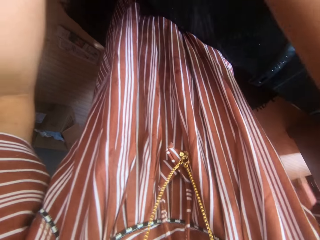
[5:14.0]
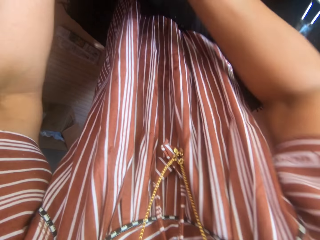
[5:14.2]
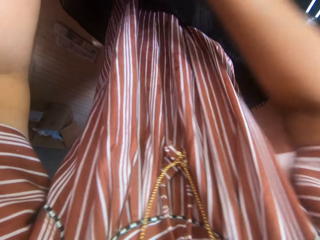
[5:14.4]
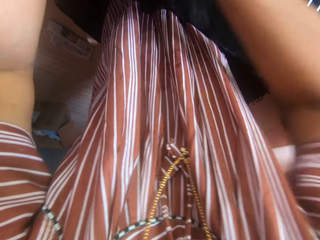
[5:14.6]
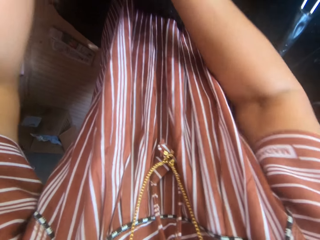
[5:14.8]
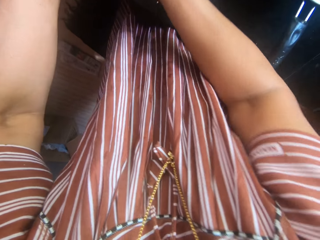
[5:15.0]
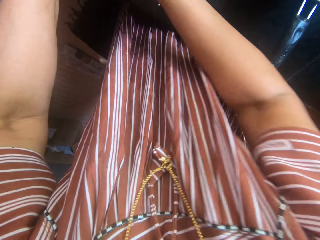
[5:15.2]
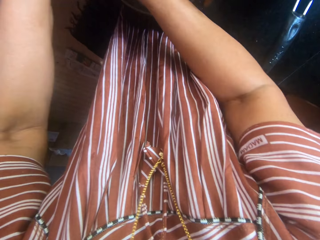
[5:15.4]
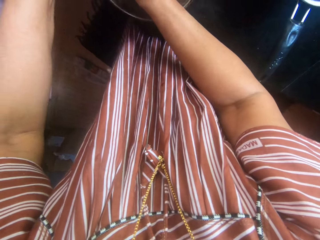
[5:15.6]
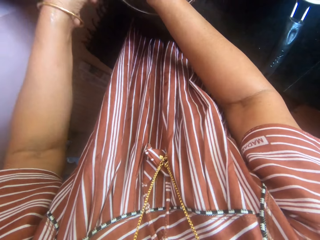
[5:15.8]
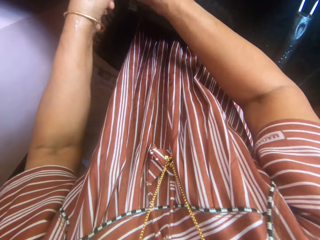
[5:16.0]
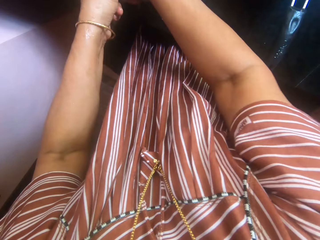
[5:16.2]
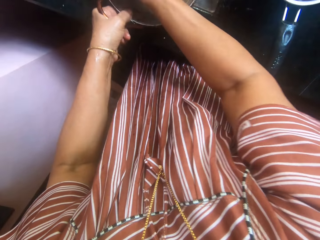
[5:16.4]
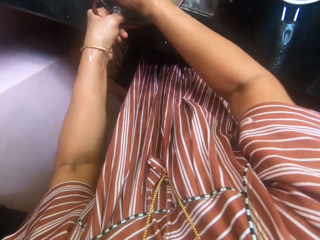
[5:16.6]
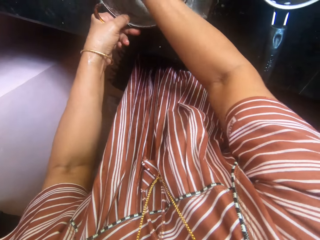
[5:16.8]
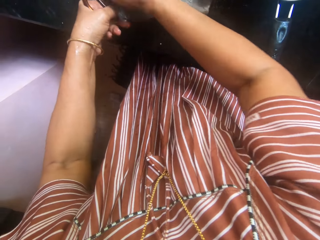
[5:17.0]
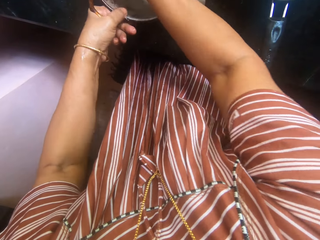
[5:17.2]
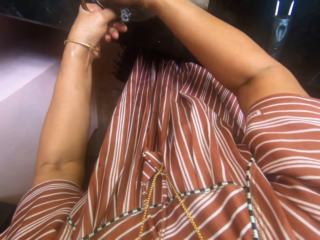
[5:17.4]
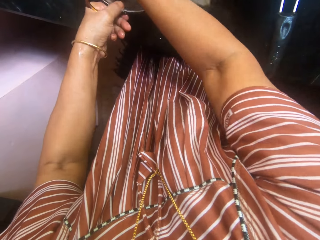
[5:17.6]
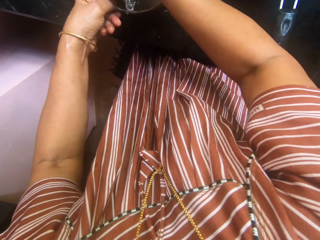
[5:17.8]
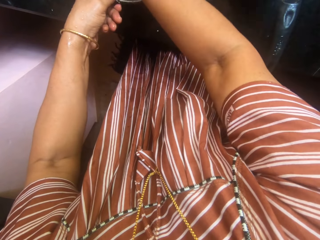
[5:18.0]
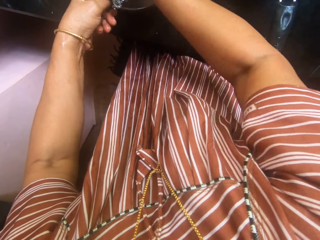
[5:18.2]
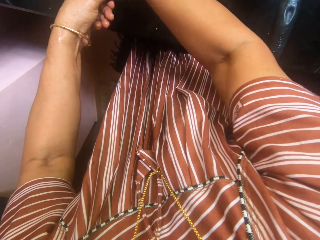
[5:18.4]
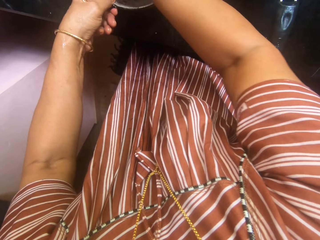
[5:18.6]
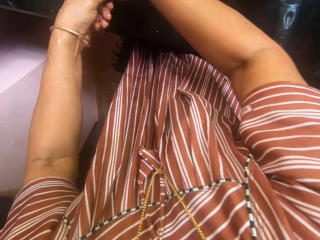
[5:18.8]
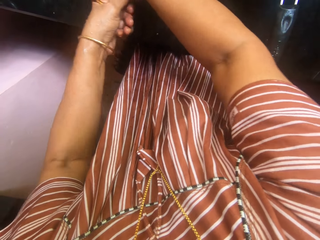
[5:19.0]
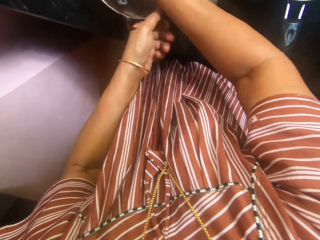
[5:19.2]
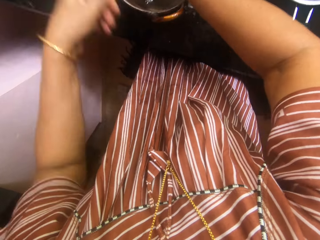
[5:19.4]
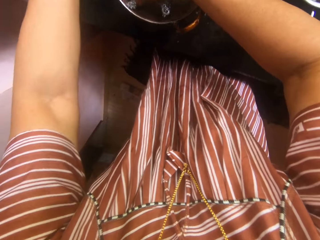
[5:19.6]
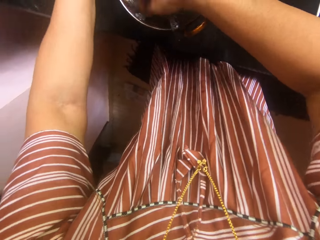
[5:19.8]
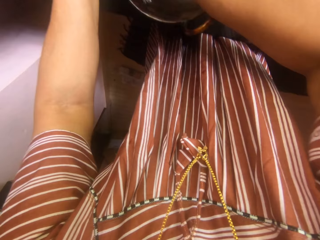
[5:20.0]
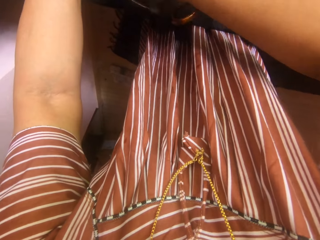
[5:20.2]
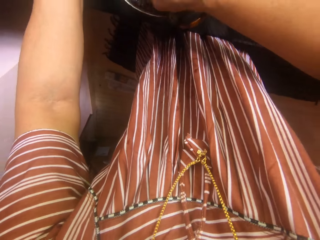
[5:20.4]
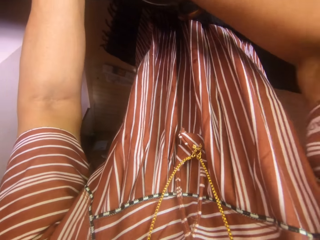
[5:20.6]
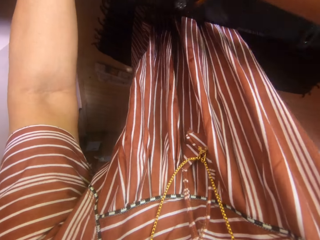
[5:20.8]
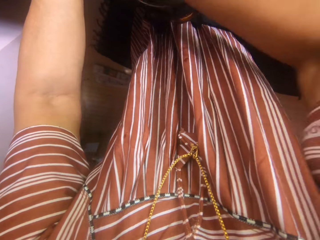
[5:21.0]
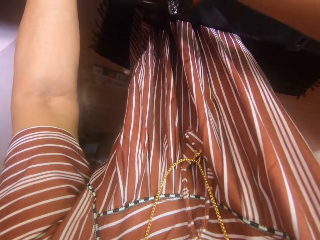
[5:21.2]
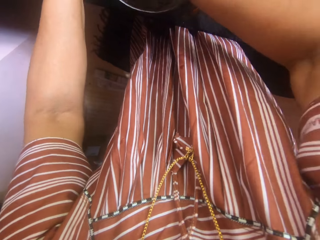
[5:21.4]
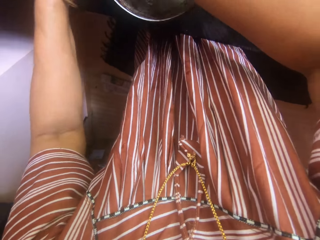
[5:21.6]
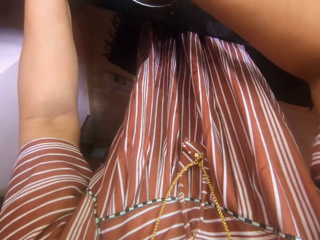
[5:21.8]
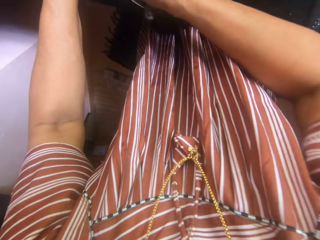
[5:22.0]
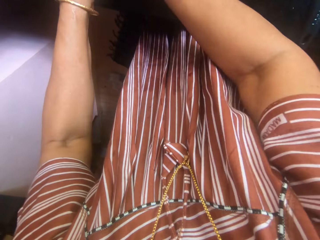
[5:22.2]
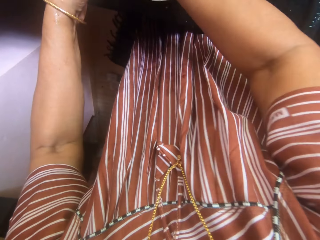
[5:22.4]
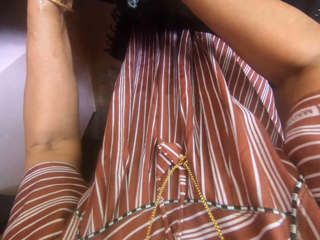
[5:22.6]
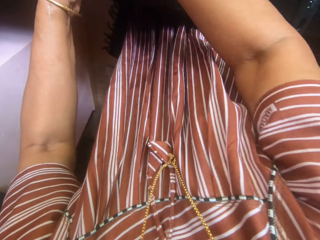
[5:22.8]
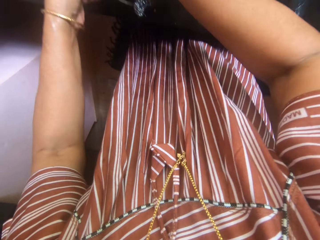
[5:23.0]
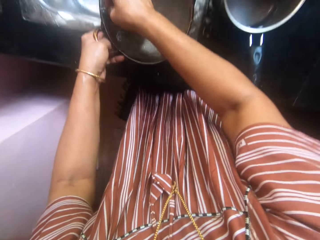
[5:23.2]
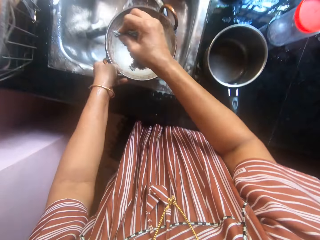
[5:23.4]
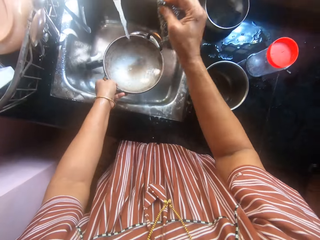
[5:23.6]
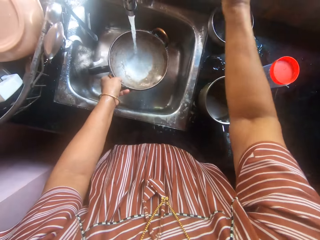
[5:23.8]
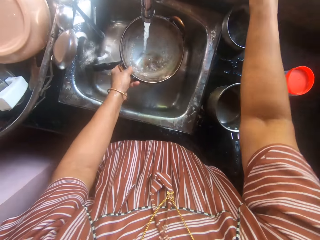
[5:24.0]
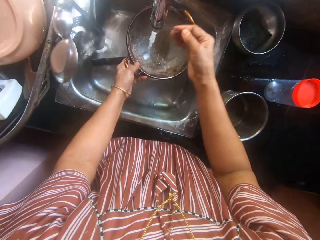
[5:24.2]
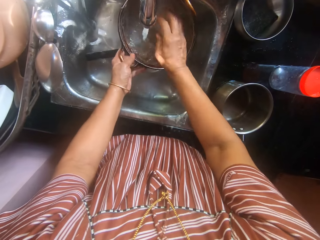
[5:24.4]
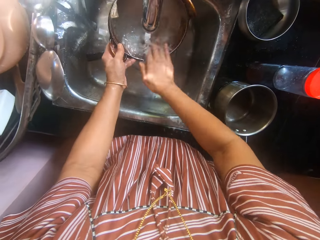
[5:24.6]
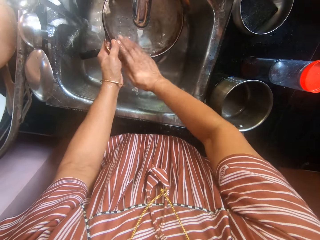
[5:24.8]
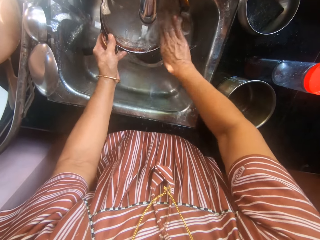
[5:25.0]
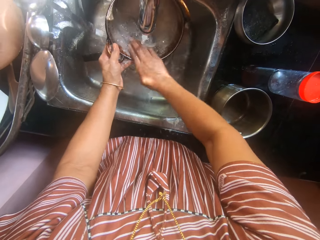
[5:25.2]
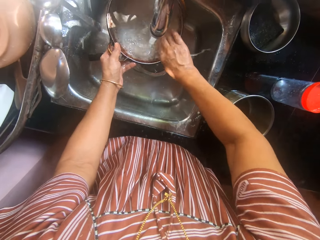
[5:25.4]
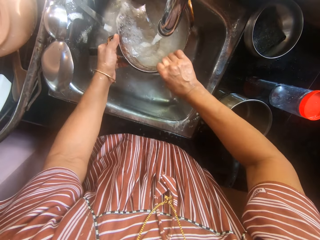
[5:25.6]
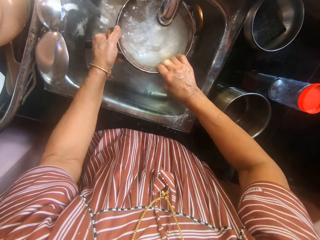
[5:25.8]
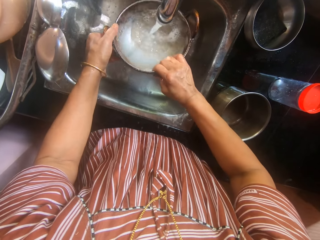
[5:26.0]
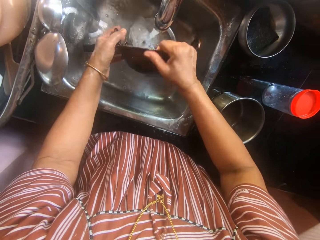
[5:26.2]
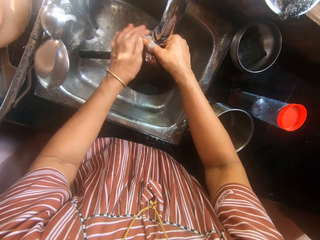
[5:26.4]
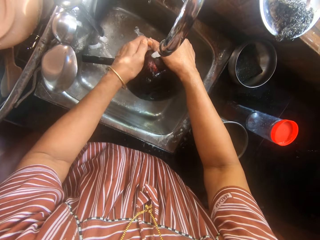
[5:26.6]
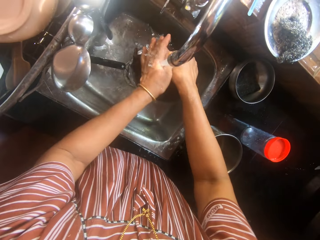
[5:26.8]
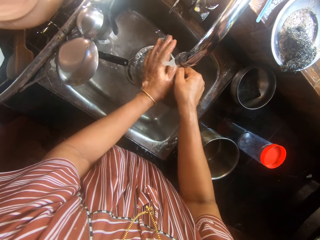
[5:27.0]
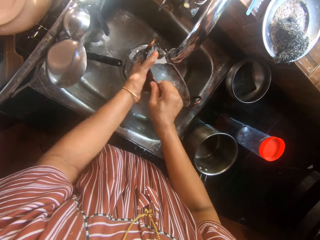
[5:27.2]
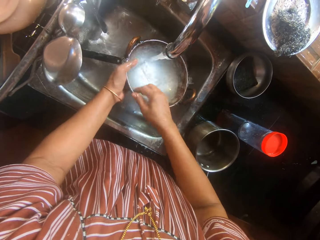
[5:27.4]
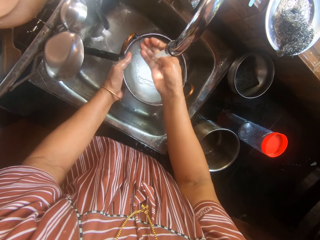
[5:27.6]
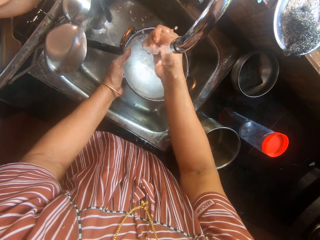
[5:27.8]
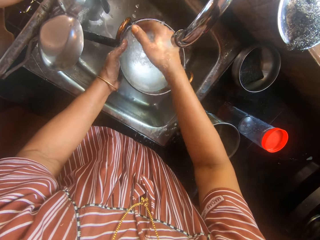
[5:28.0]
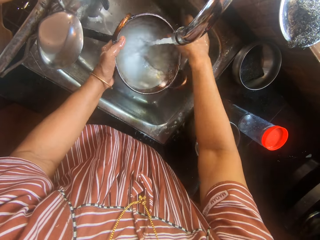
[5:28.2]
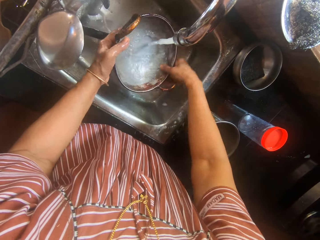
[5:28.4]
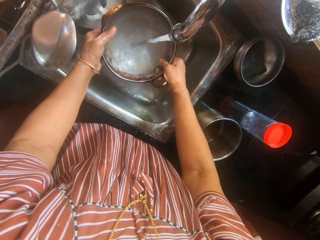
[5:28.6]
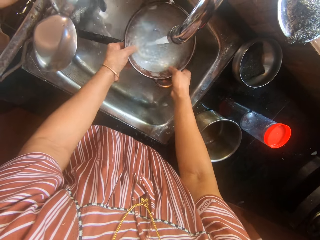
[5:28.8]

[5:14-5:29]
The camera wearer drops the iron sponge in the flat stainless steel container on the slab with her right hand. She rinses the brown stainless steel pot in the sink with water from the tap.

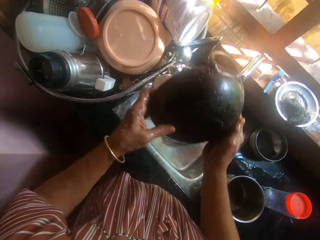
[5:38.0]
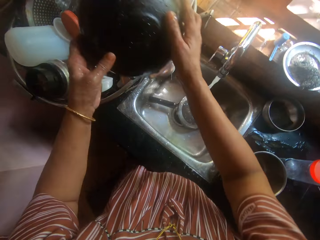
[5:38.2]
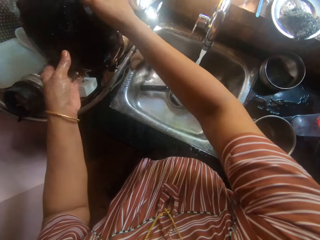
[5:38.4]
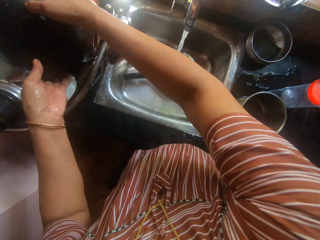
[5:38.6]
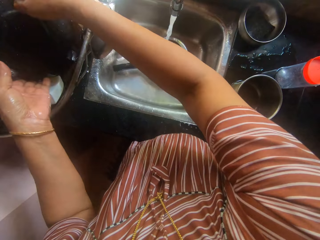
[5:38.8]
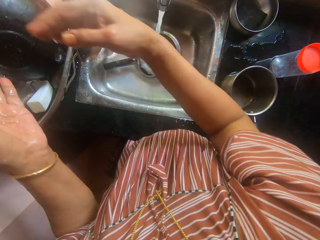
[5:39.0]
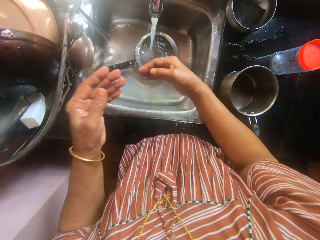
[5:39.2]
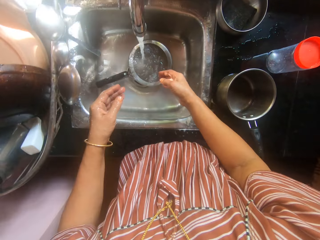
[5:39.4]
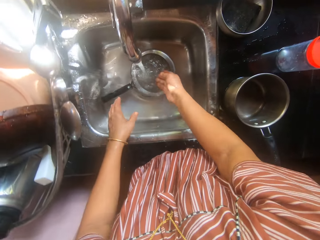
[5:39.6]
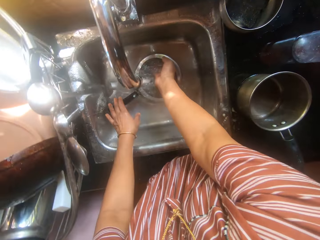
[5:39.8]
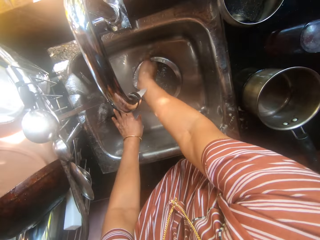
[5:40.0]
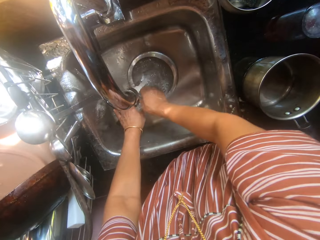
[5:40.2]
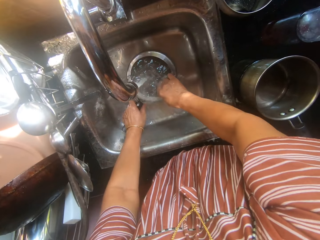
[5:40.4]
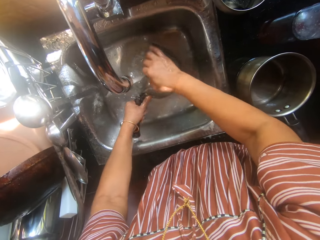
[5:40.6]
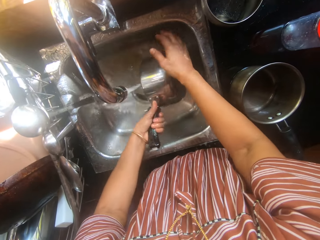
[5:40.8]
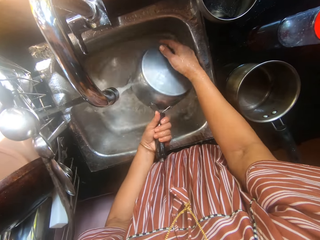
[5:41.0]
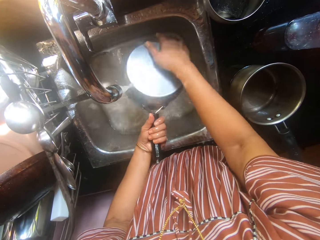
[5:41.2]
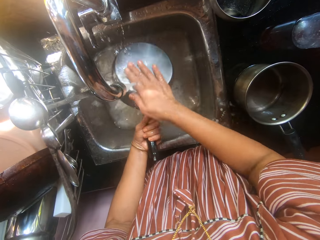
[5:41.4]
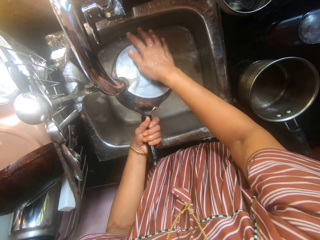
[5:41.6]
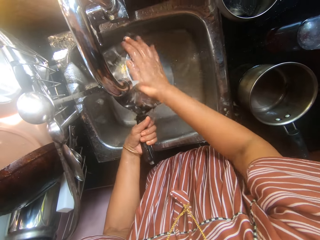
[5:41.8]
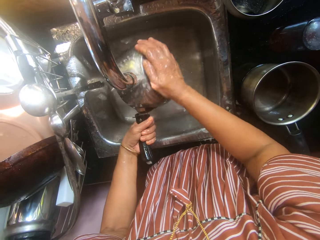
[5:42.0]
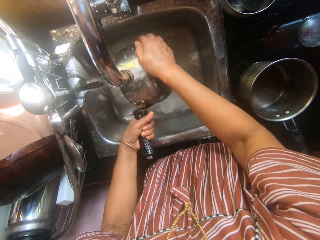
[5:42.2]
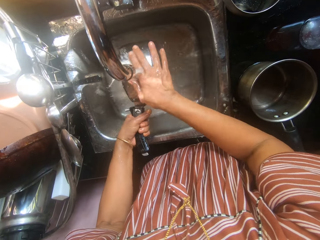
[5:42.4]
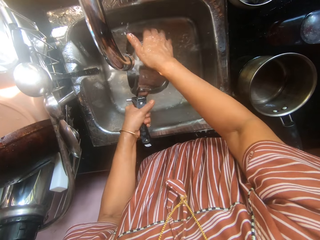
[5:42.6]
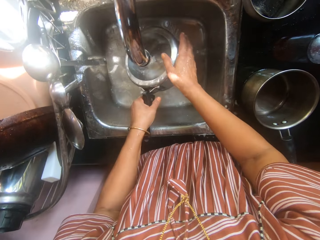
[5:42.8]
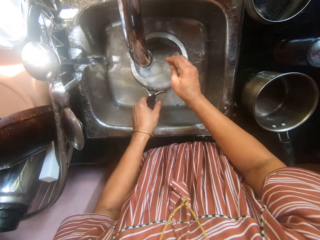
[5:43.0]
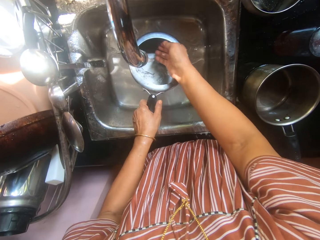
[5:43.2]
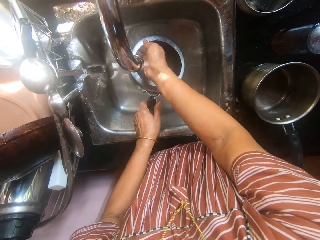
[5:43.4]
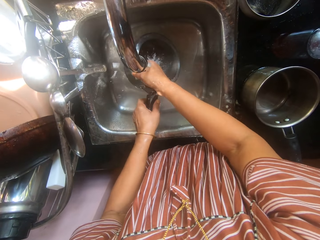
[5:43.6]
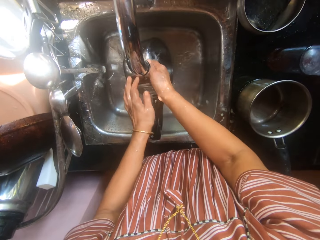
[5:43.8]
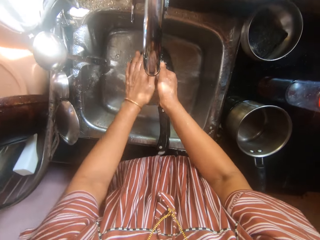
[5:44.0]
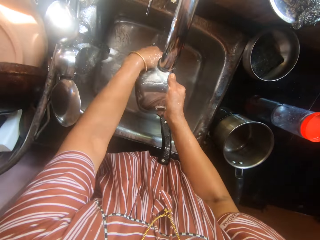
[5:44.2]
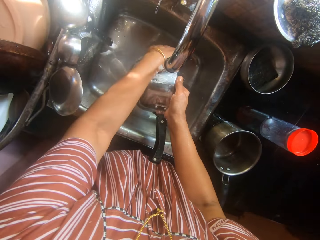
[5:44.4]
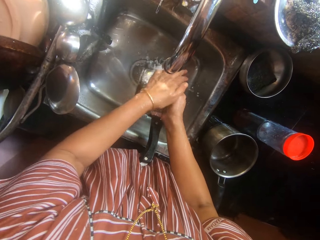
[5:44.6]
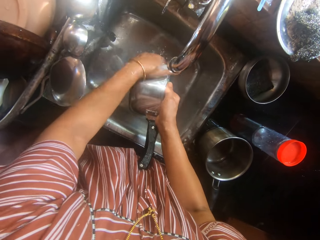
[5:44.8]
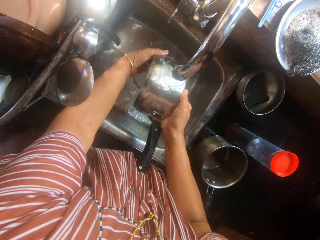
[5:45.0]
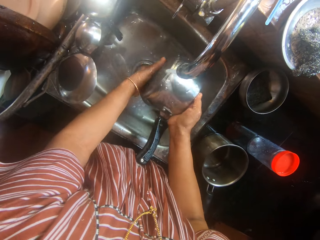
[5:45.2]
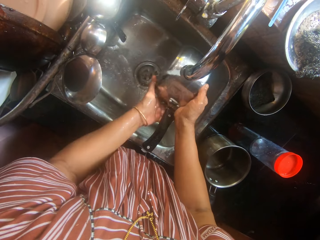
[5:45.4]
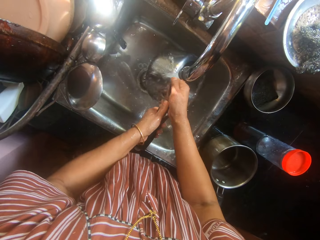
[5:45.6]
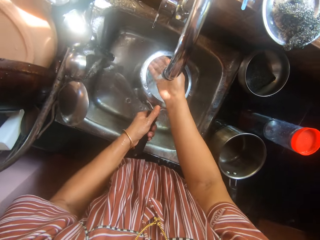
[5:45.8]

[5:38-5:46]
The camera wearer drops the brown stainless steel pot in the rack on other utensils with her hands. She rinses the stainless steel pot in the sink with water from the tap.
